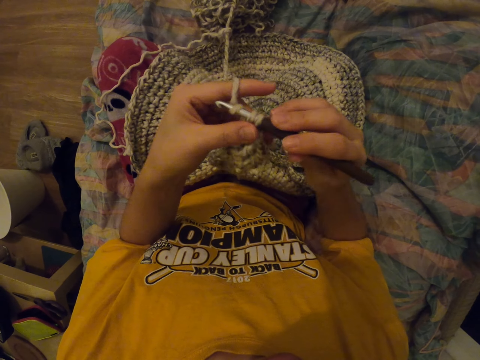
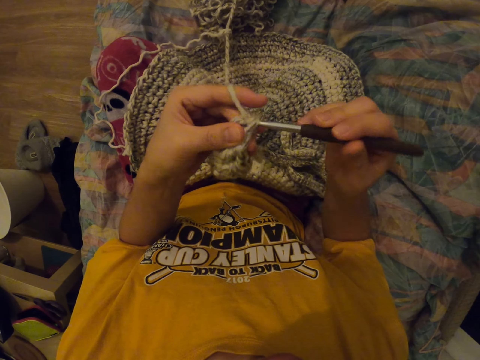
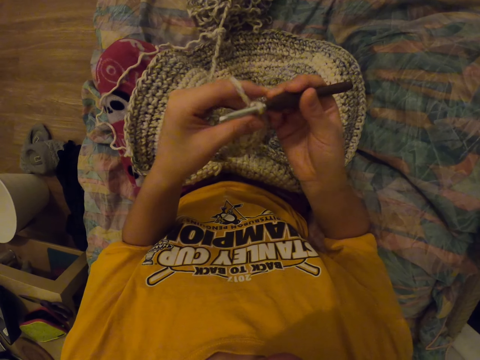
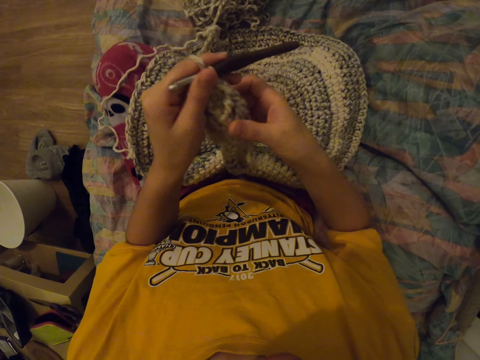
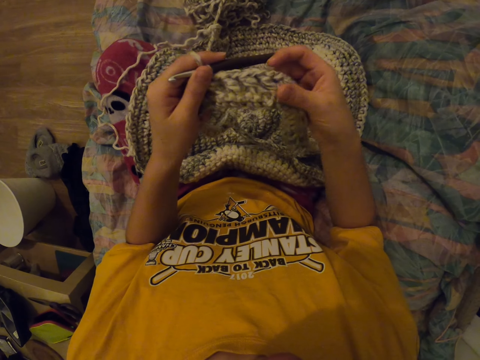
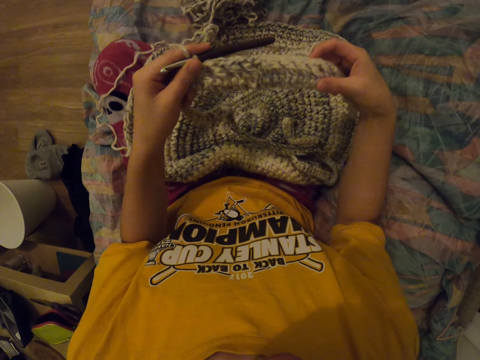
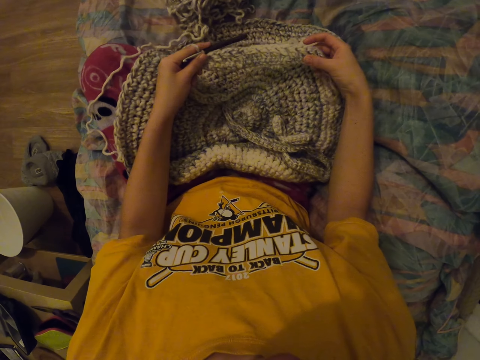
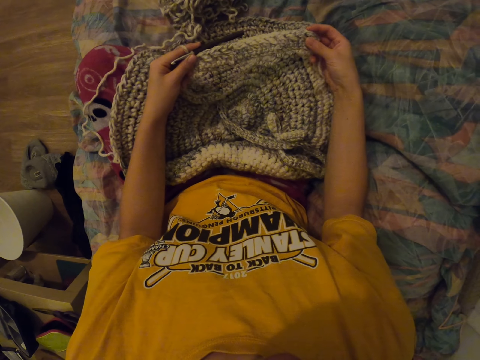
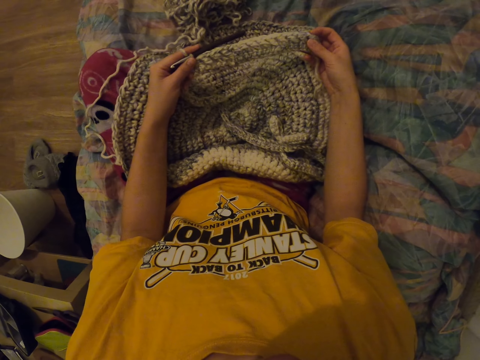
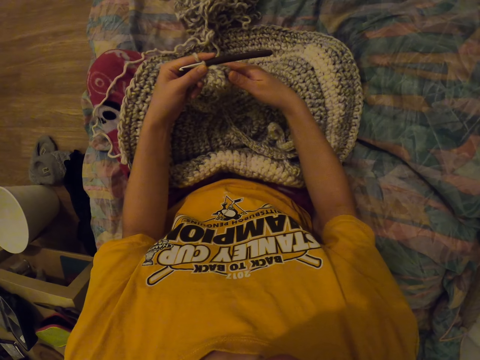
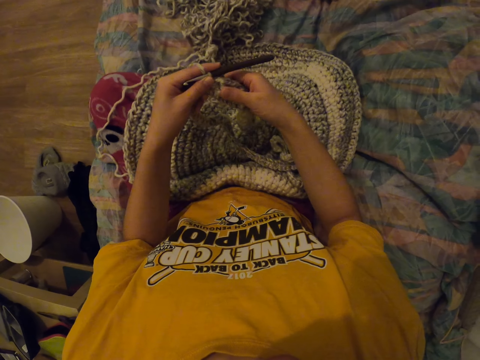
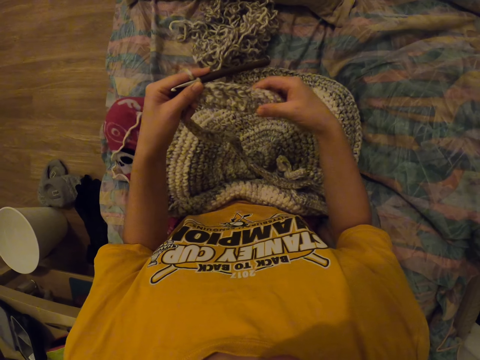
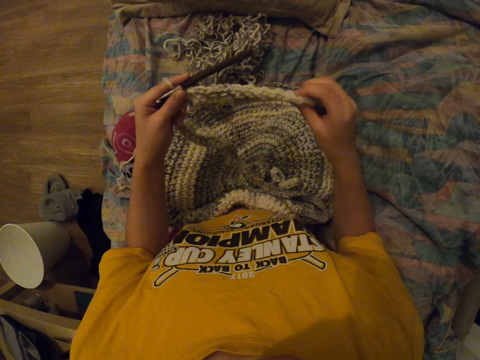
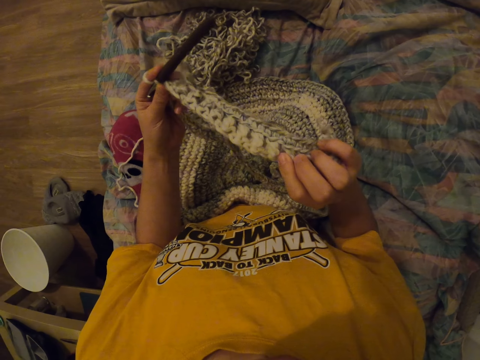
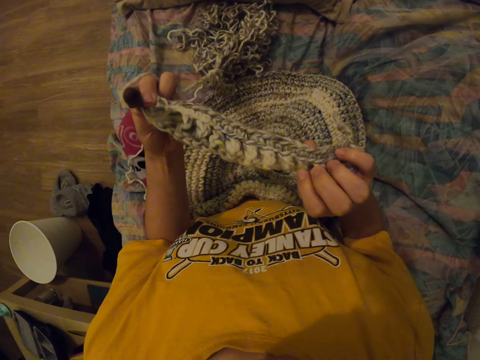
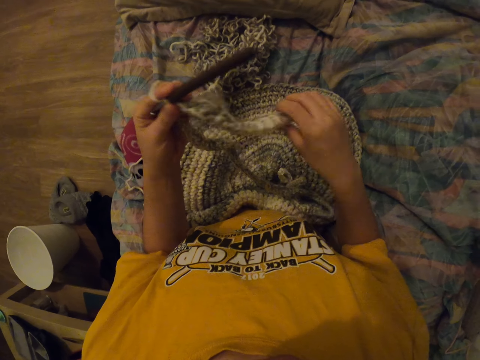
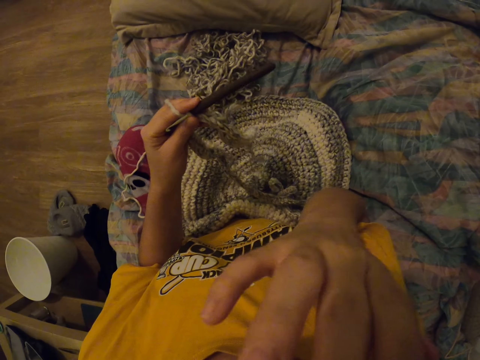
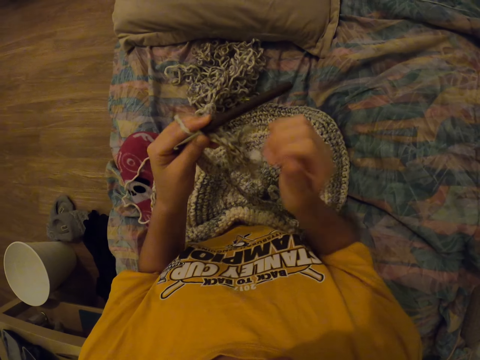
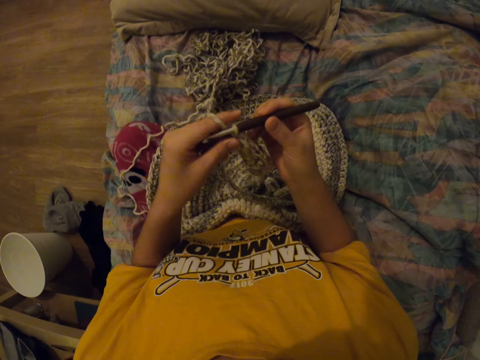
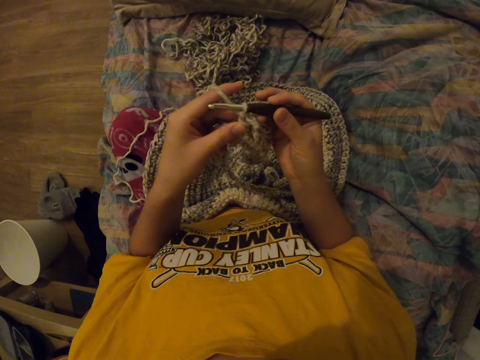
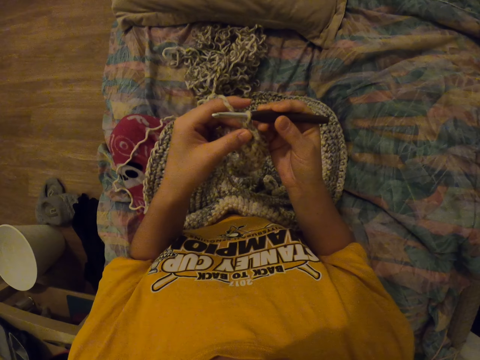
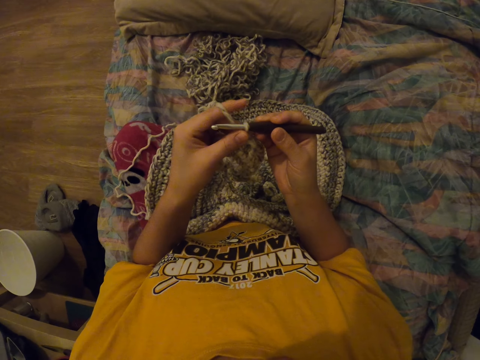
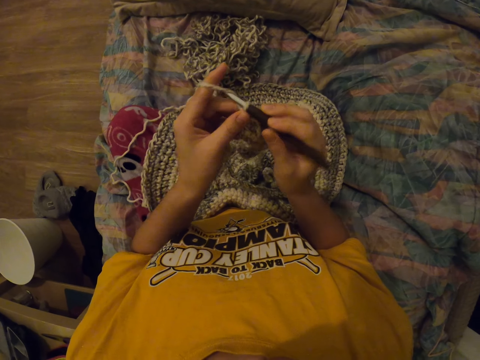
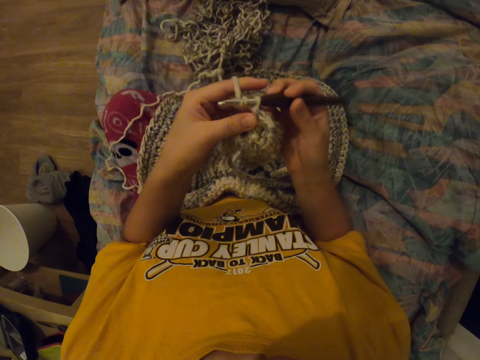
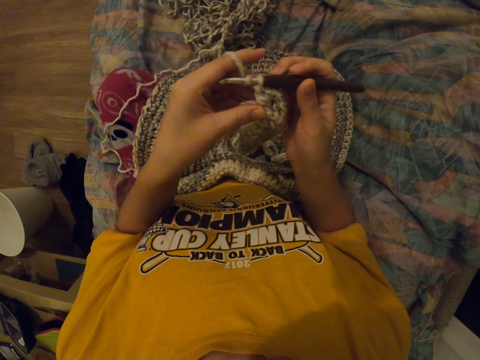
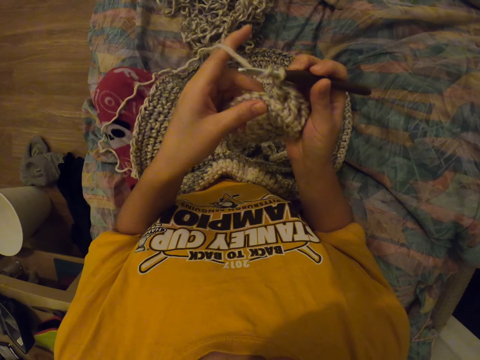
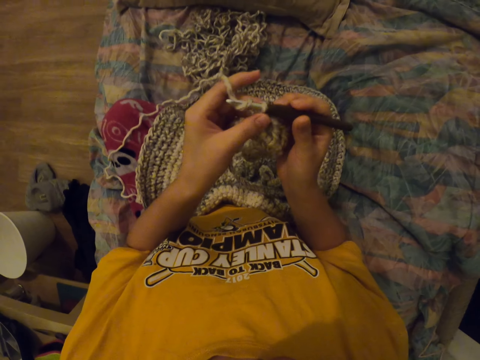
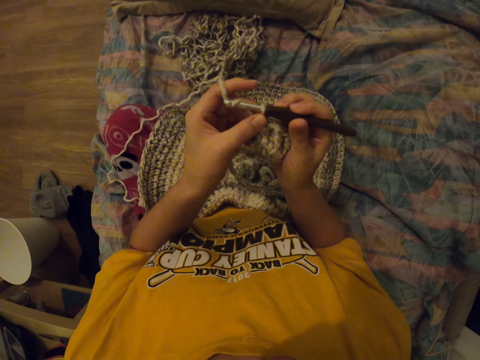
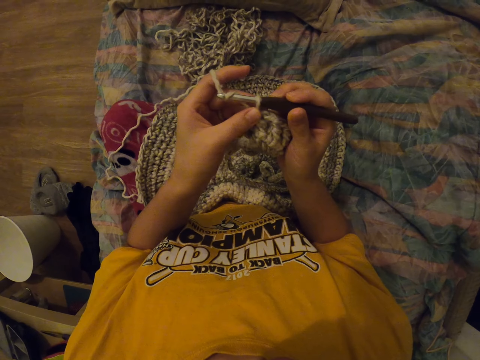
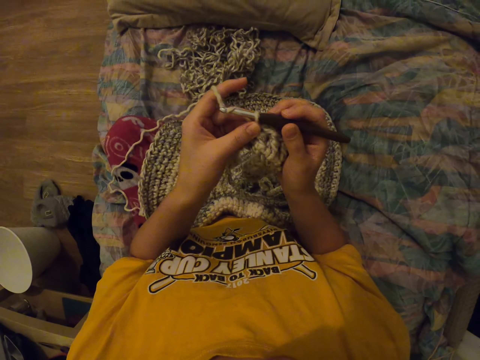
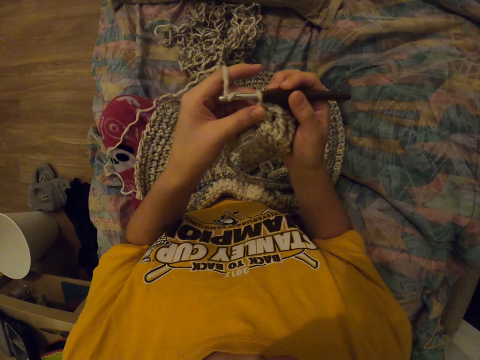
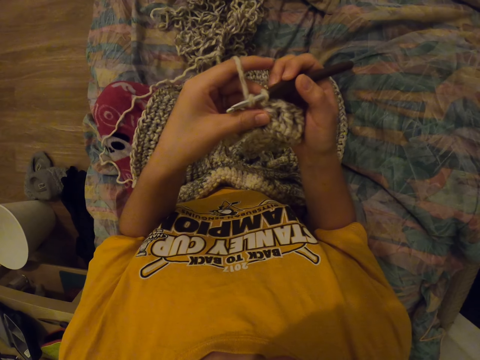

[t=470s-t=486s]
The camera wearer holds the crochet hook with the left hand. He inspects the cloth. He straightens the fabric. He stares at the fabric. He touches his face. He knits the fabric with the crochet. He holds the crochet hook with the right hand.

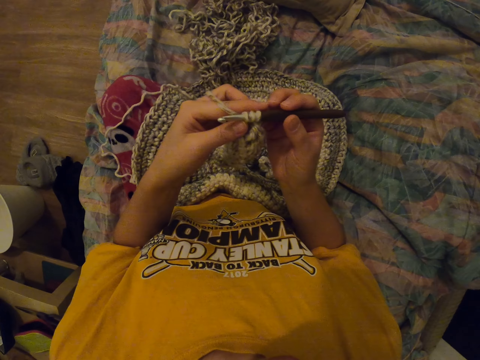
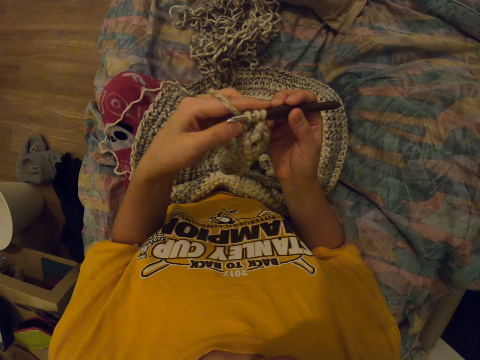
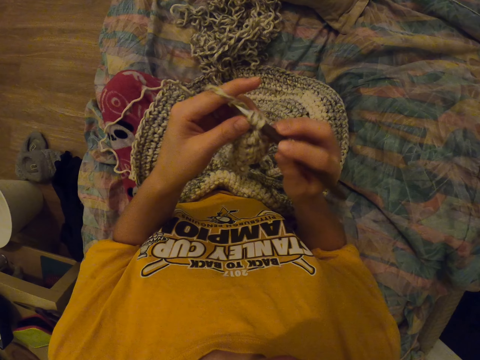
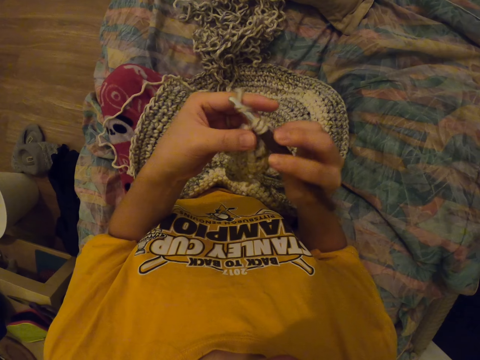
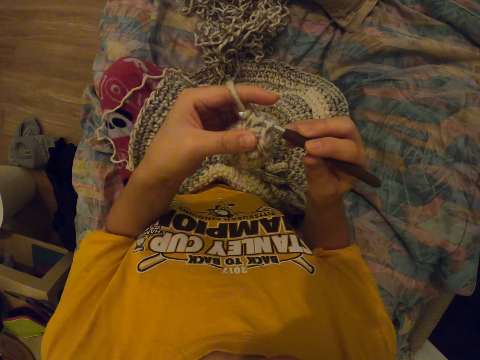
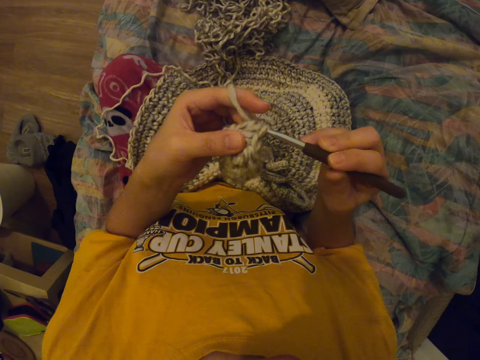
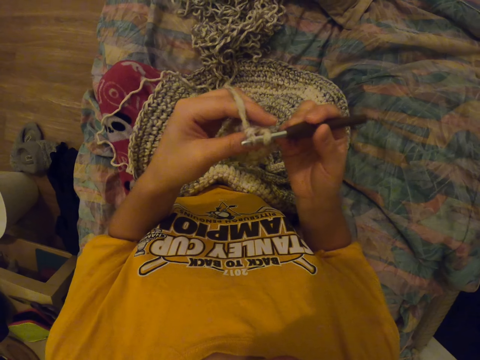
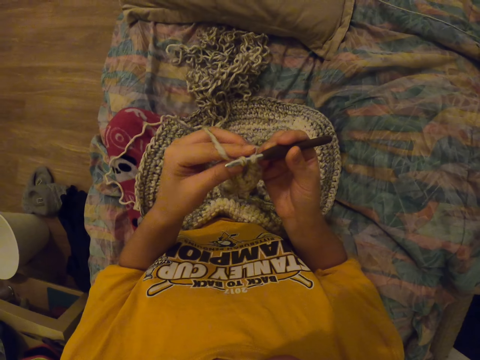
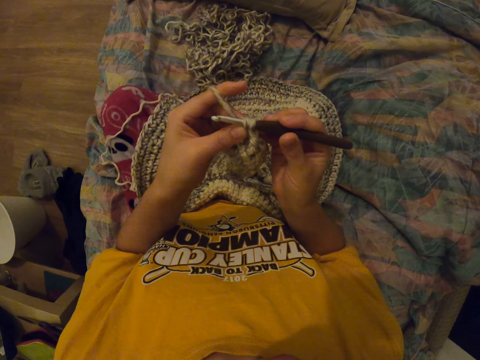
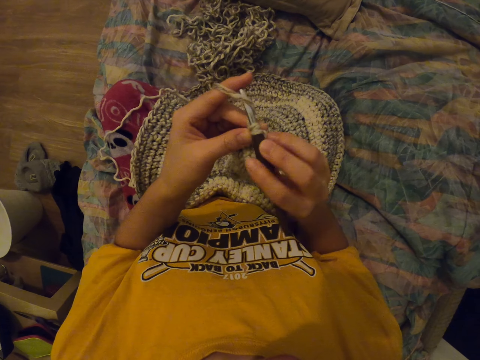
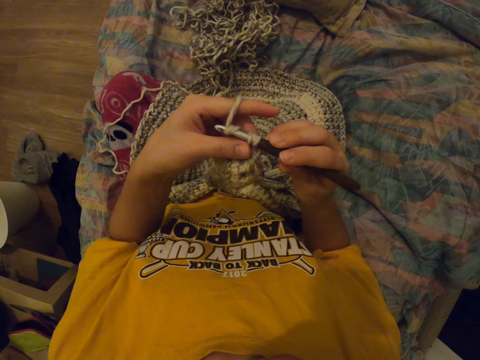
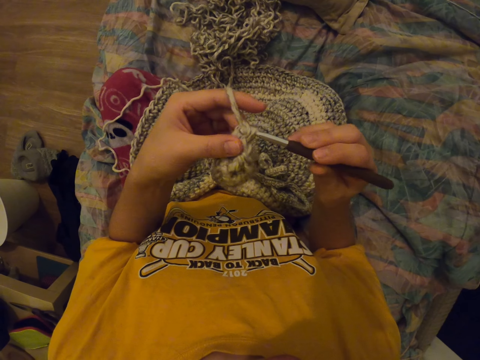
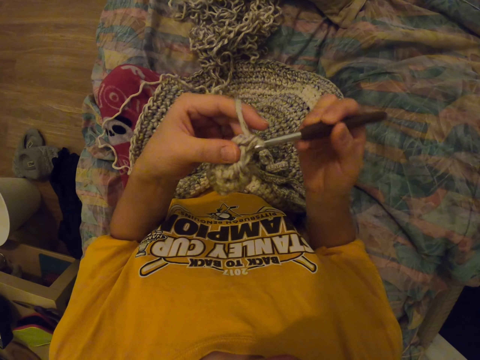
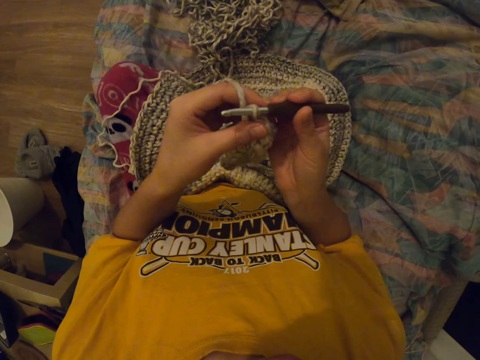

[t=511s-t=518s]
The camera wearer knits a cloth.

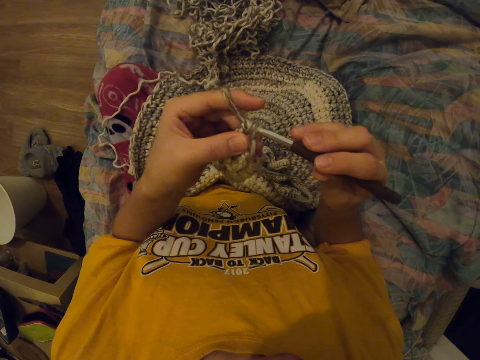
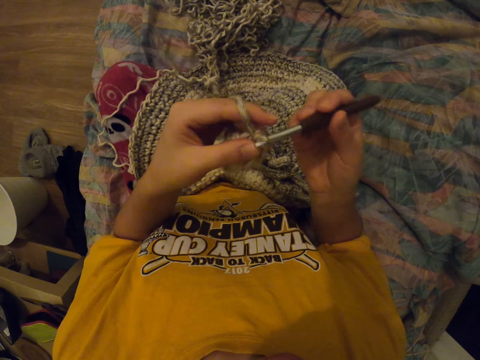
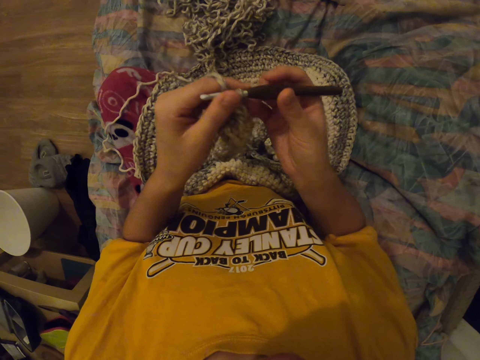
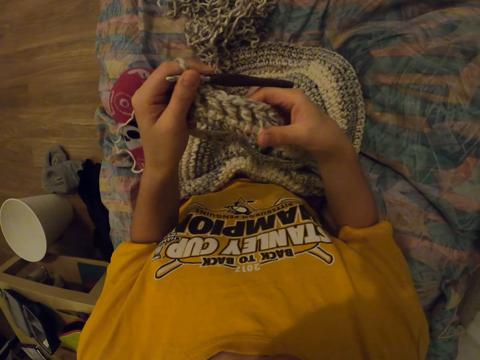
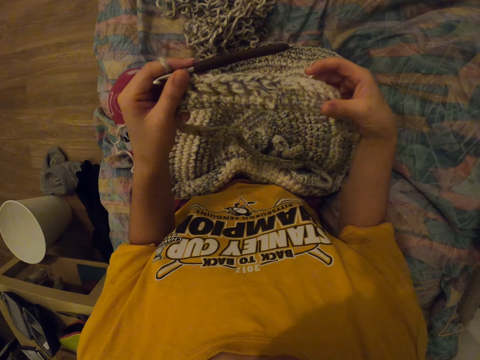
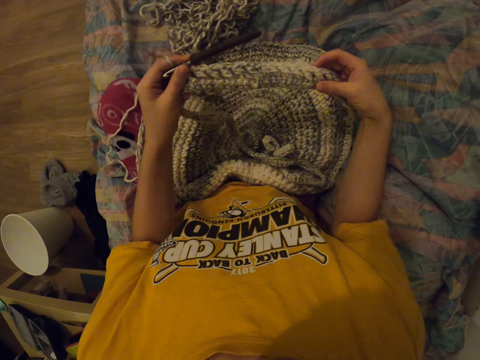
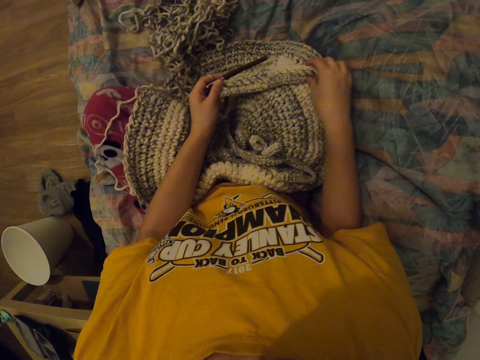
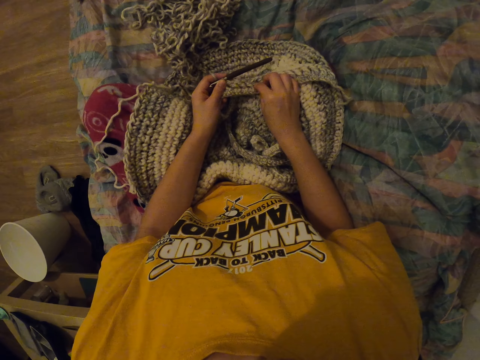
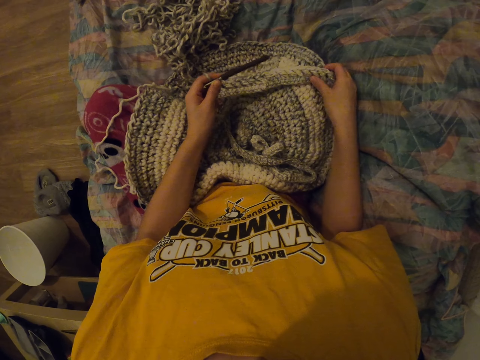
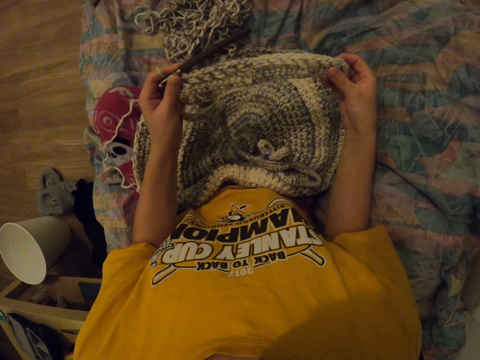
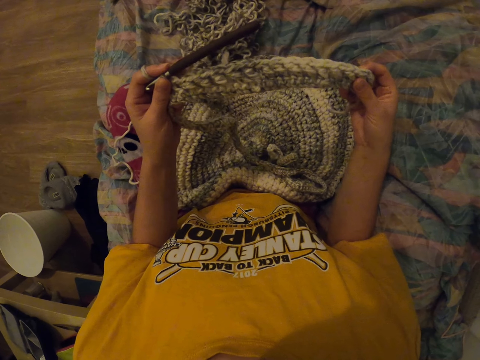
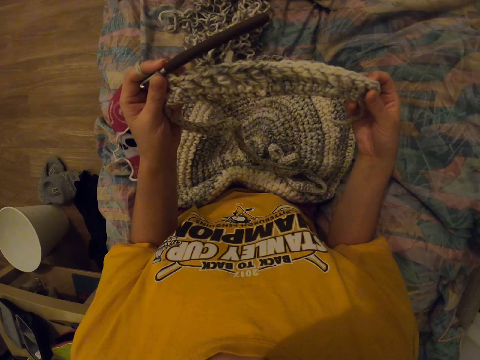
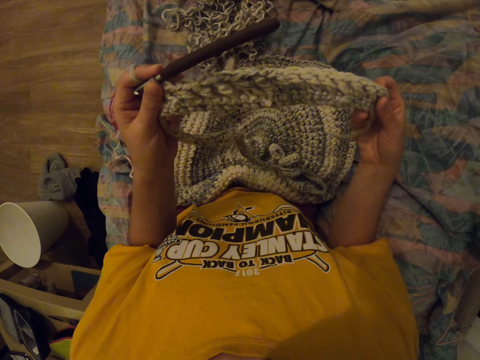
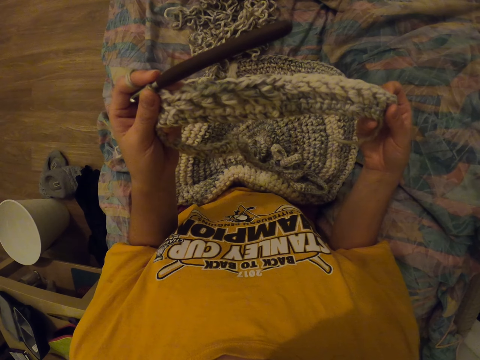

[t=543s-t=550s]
The camera wearer straightens the fabric. They hold the crochet hook with the left hand. They inspect the cloth.
